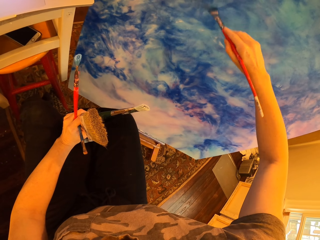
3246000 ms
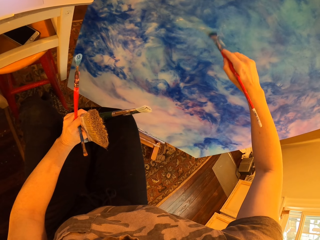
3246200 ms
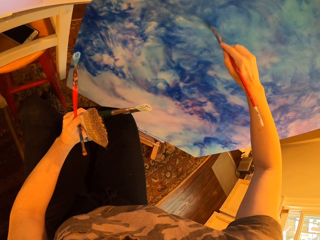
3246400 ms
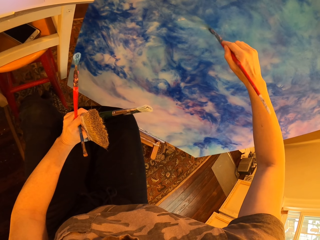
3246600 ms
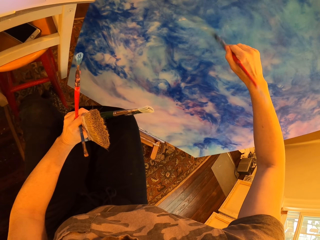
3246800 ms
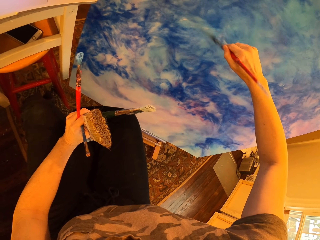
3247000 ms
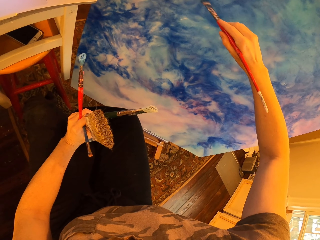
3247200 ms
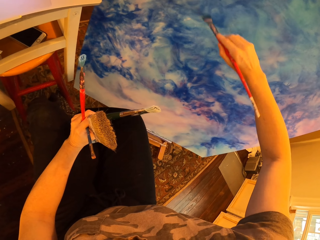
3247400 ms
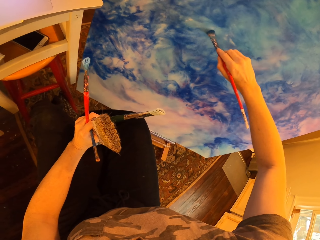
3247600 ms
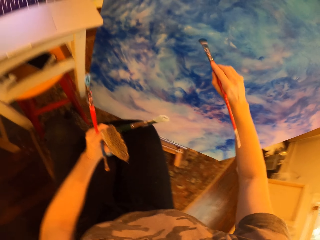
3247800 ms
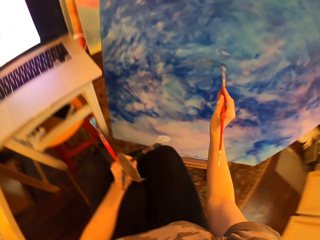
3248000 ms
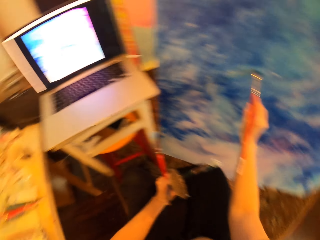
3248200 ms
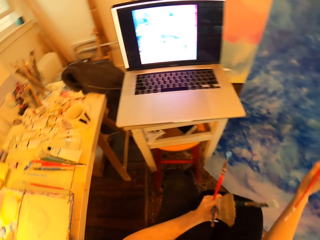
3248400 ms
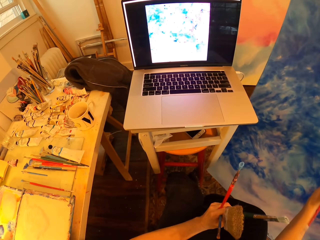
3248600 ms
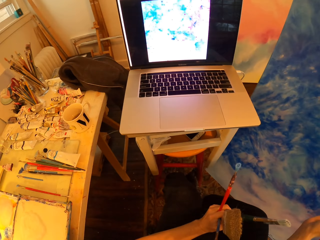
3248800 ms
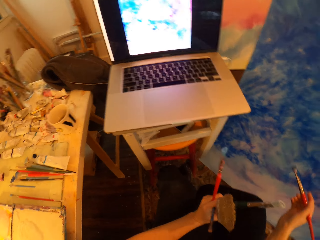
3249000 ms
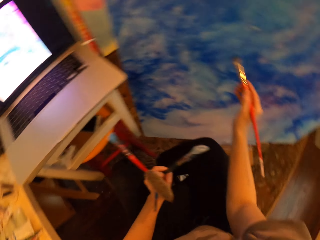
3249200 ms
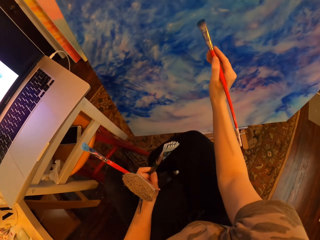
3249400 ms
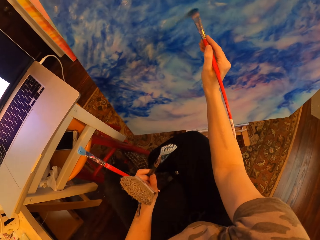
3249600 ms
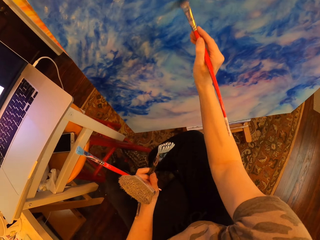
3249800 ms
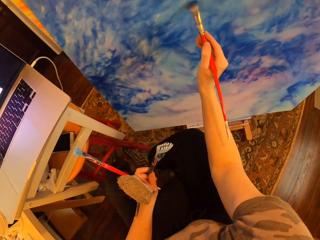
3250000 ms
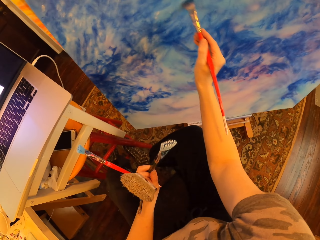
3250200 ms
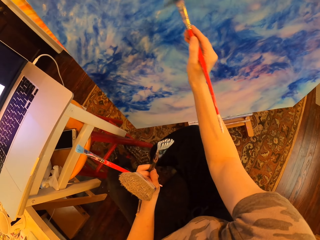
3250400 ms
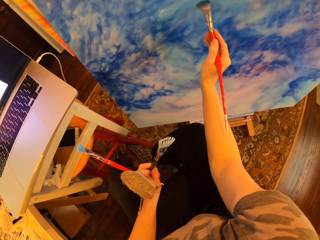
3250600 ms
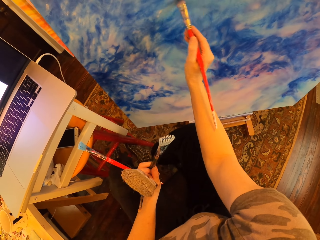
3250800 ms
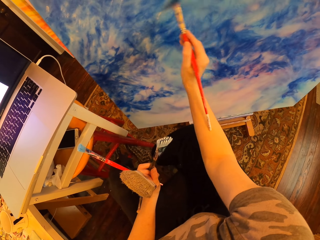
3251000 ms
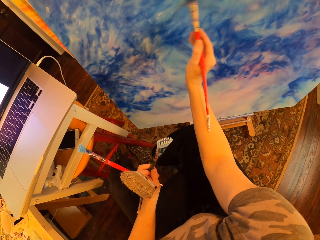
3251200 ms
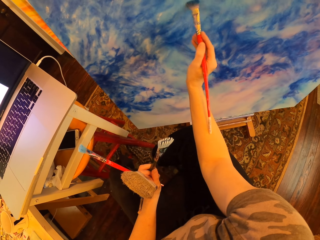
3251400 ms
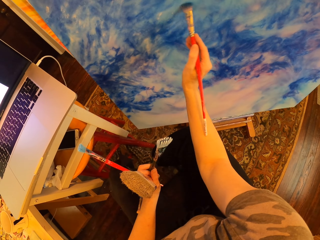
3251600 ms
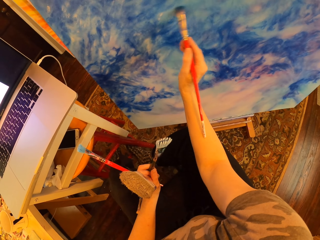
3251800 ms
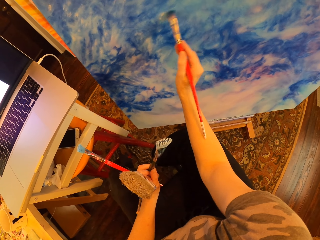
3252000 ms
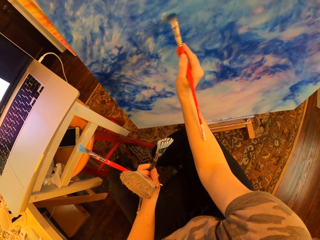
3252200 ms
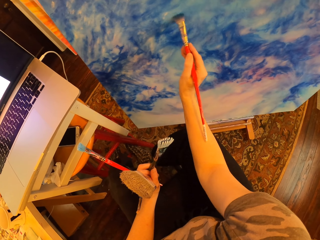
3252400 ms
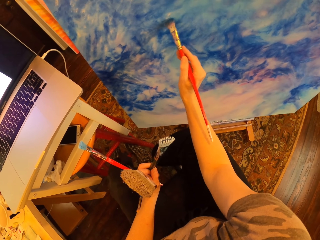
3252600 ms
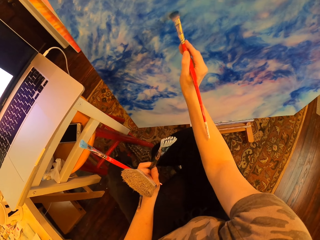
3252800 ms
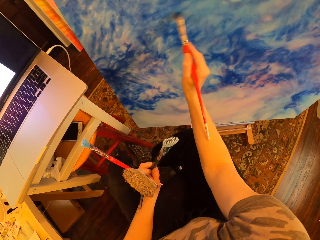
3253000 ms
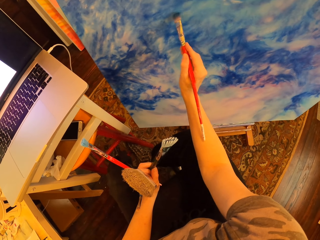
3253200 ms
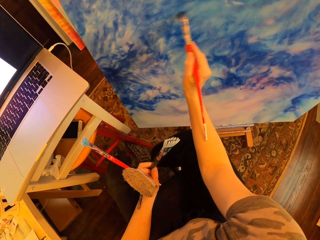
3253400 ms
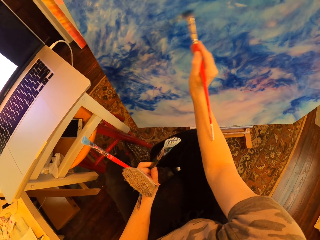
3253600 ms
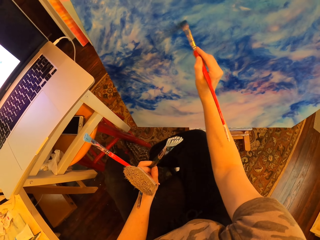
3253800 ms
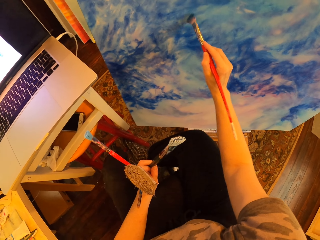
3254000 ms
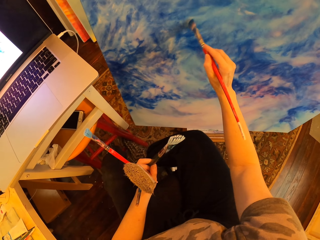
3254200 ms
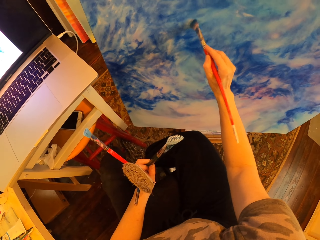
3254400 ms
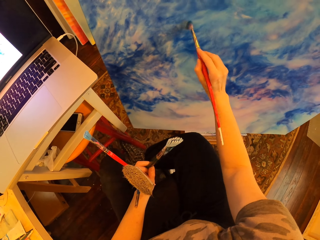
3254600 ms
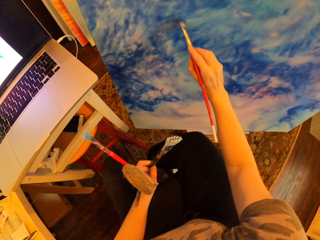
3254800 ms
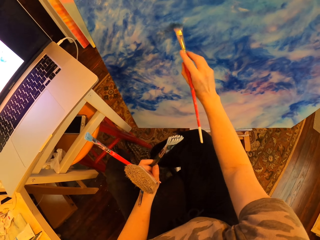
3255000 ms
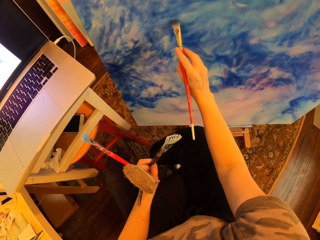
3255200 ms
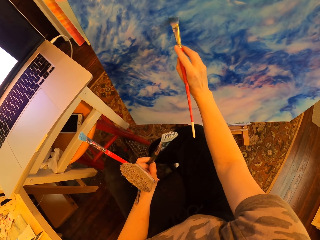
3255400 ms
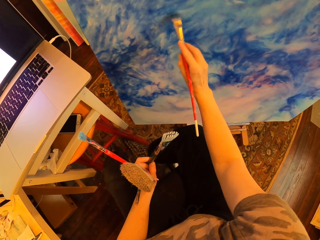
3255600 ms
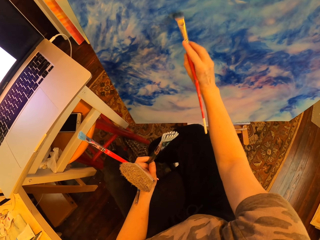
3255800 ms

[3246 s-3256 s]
The camera wearer turns to the side. They stare at the laptop. They hold a paint brush. They turn to the side. They paint on the canvas with an art brush.

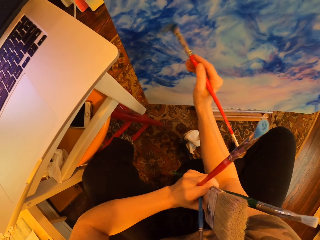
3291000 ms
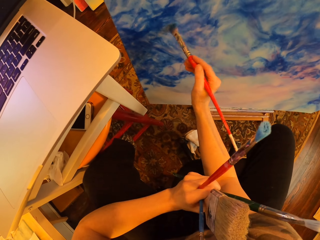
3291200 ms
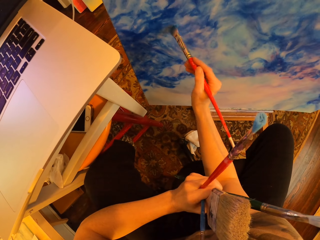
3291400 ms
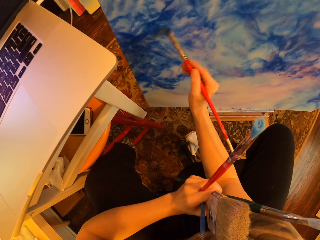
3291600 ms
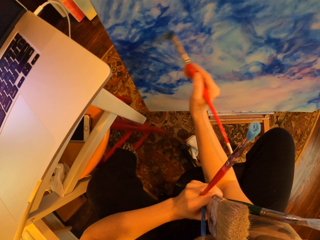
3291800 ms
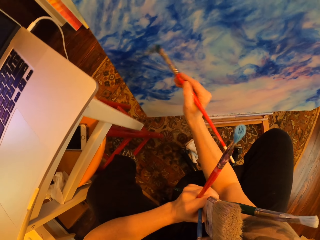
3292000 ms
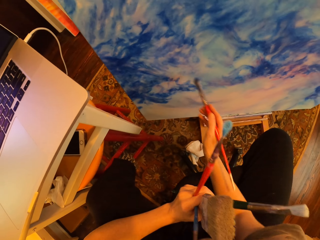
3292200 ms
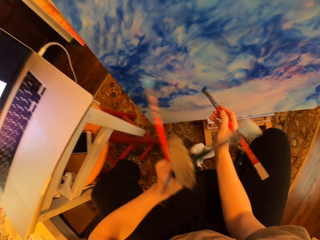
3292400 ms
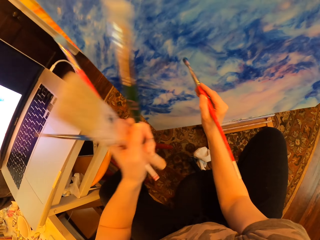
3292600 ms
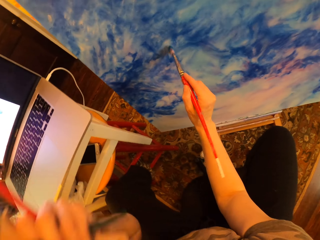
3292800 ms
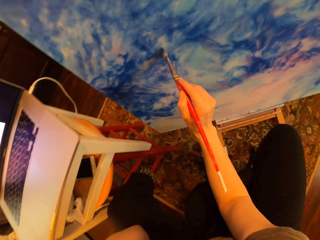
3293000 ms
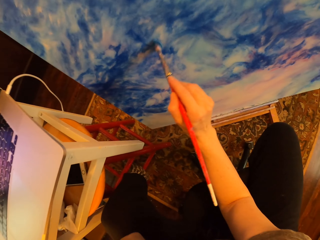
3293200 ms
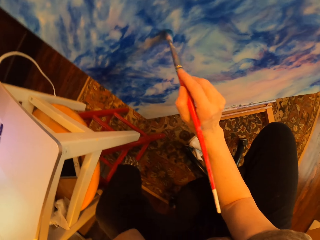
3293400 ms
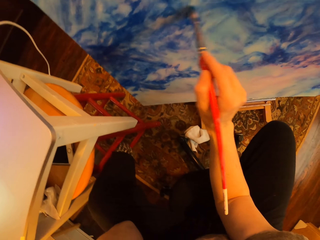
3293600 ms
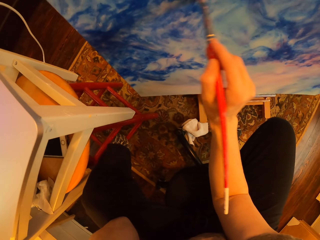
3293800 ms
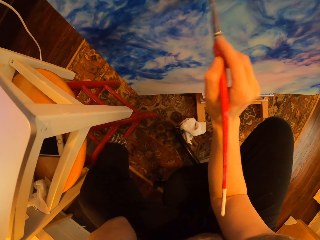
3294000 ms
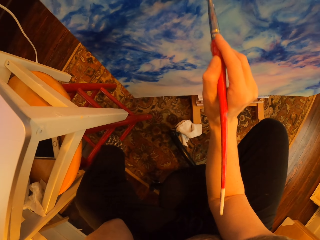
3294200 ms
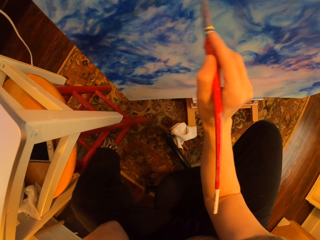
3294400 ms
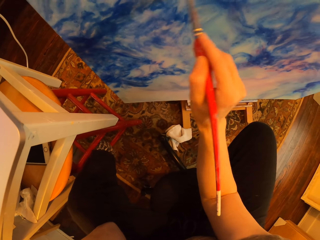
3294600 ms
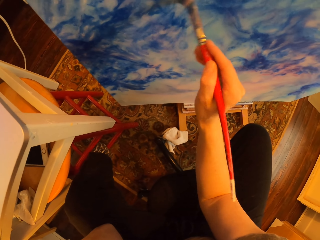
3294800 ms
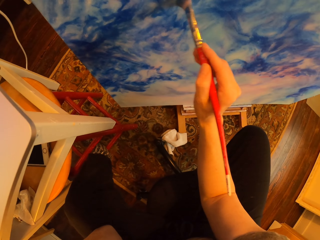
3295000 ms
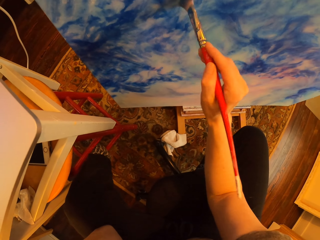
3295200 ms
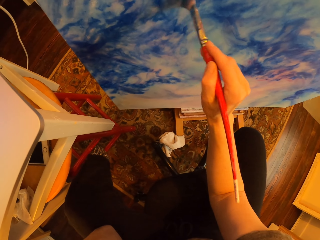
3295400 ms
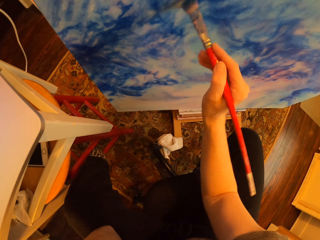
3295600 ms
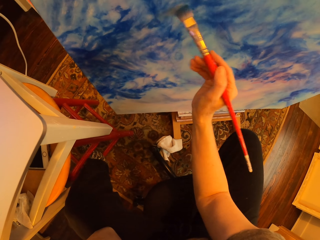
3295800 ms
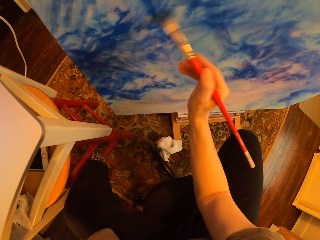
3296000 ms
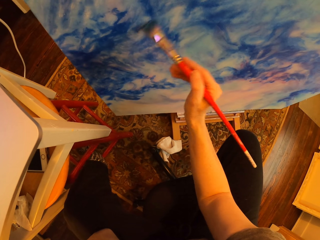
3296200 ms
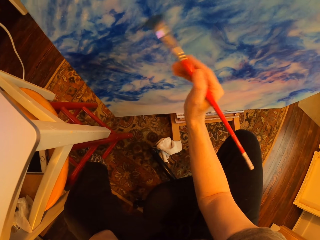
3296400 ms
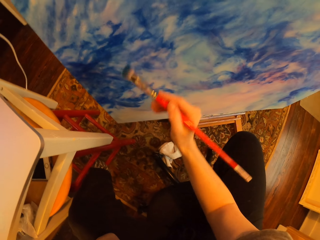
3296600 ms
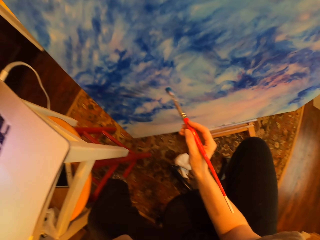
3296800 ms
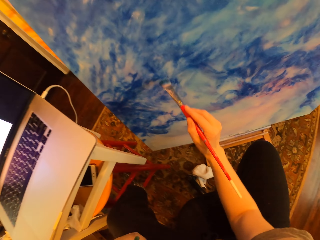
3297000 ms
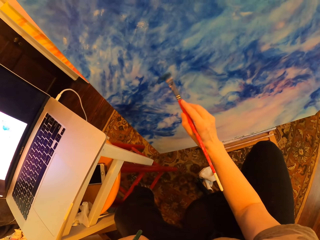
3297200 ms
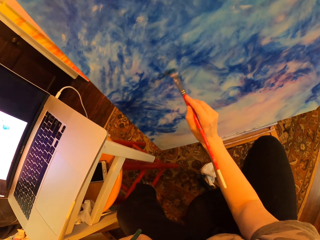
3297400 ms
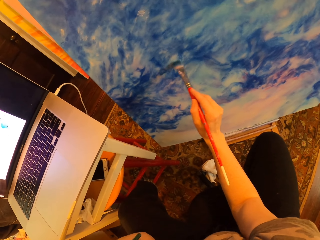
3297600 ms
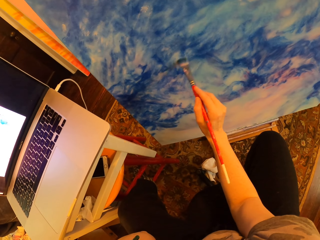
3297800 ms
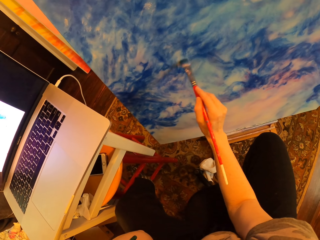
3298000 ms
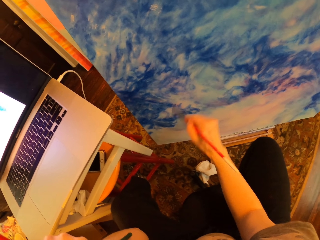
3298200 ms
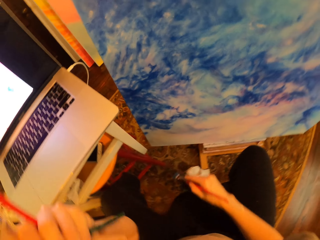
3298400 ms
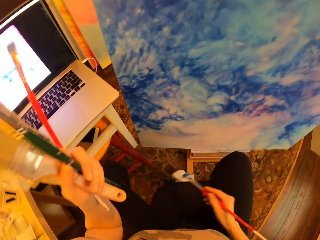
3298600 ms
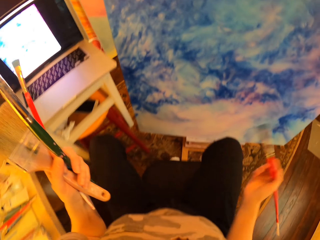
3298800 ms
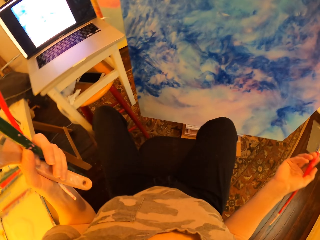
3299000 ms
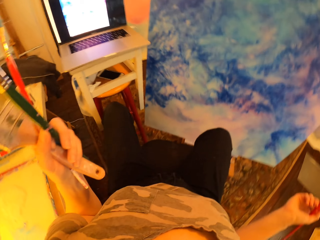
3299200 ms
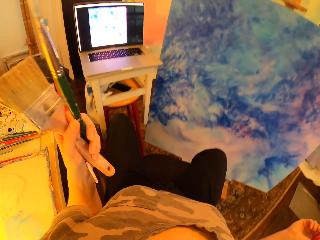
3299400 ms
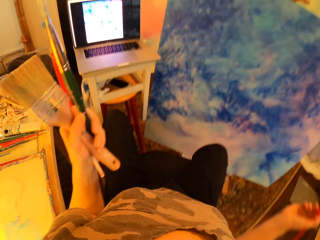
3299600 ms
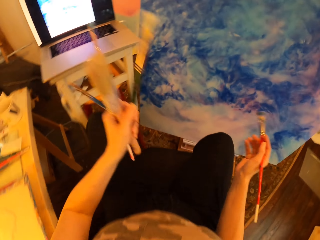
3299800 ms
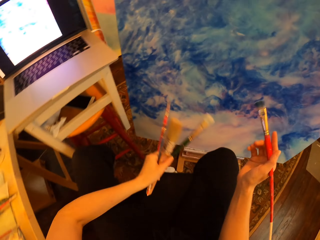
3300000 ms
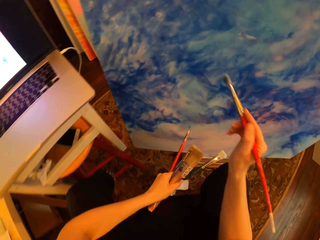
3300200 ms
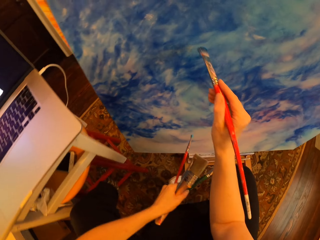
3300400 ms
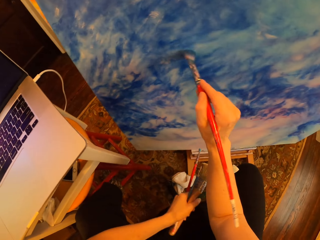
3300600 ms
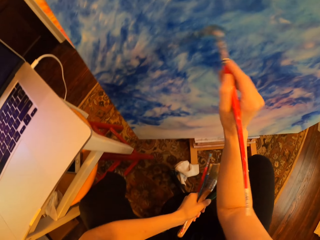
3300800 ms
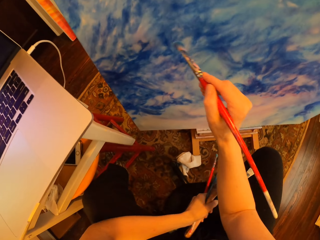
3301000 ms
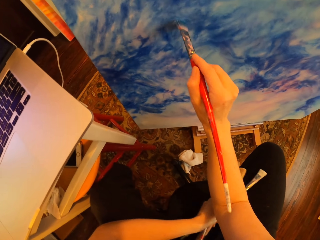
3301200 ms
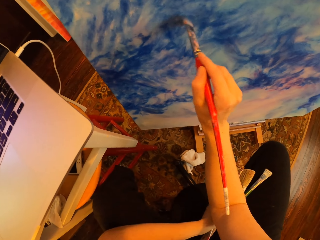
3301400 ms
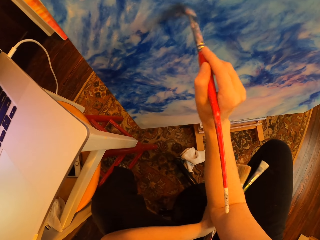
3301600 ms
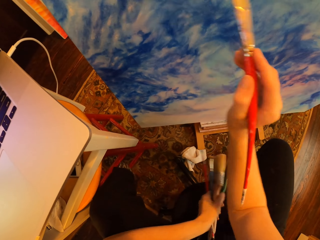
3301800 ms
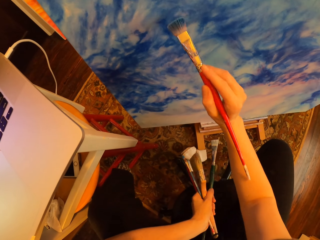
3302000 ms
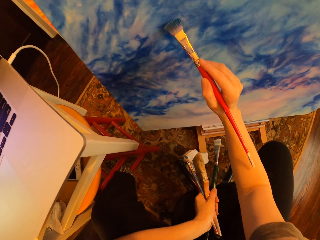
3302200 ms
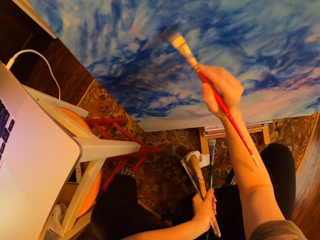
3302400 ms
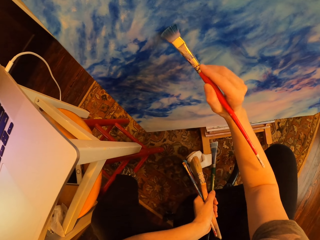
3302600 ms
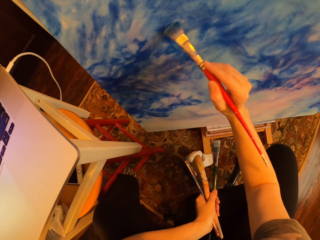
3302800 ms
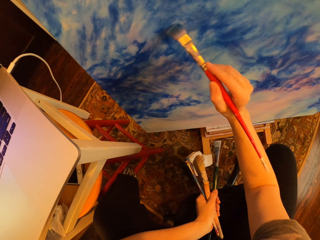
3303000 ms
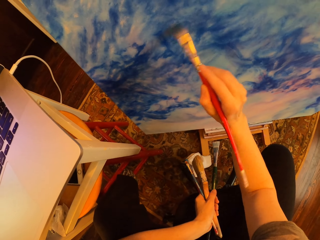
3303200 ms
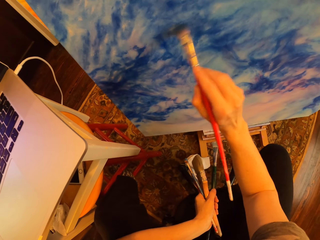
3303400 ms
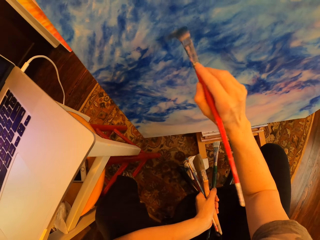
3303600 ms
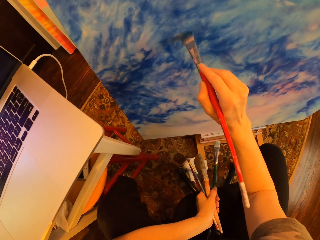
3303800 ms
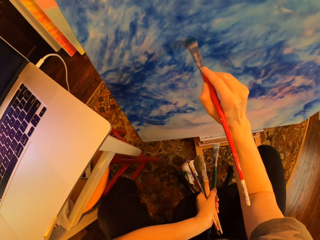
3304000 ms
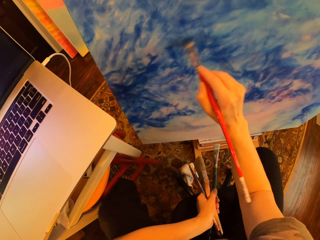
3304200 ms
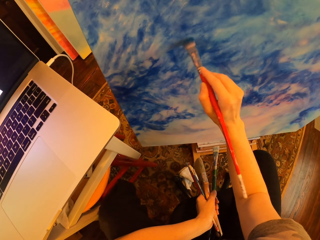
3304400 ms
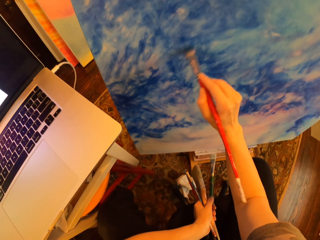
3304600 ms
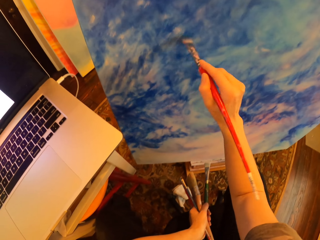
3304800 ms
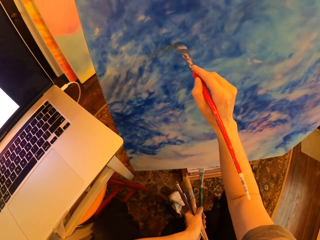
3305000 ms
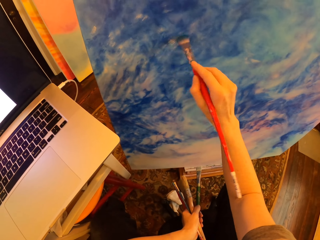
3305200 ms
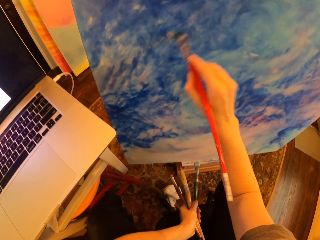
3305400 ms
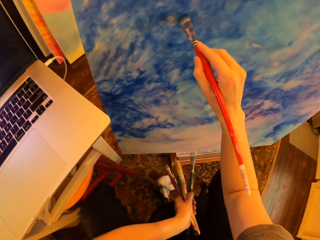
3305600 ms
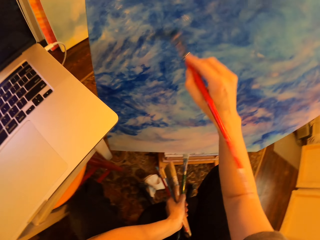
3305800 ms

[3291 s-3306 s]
The camera wearer moves a hand. They paint on the palette. They brush off excess paint on the painting. They hold brushes and gaze at the painting. They stop painting. They hold brushes and brush off excess paint on the painting with an art brush. They paint on the palette.
